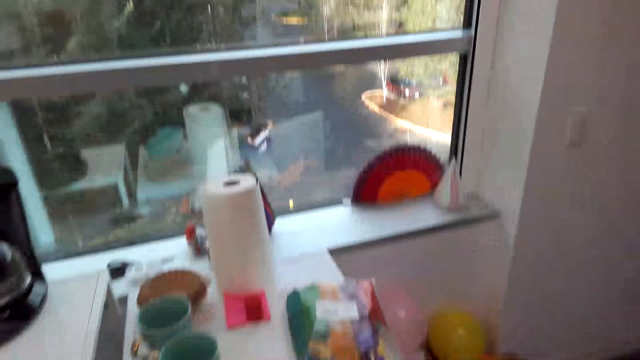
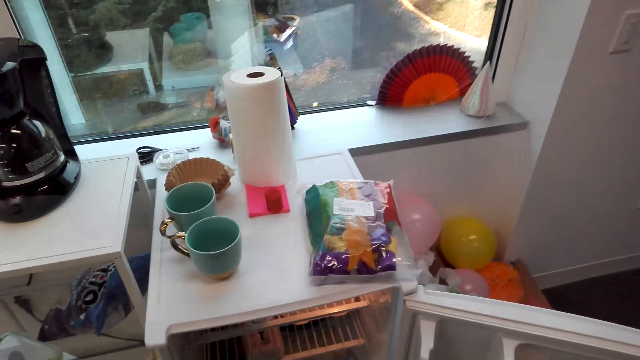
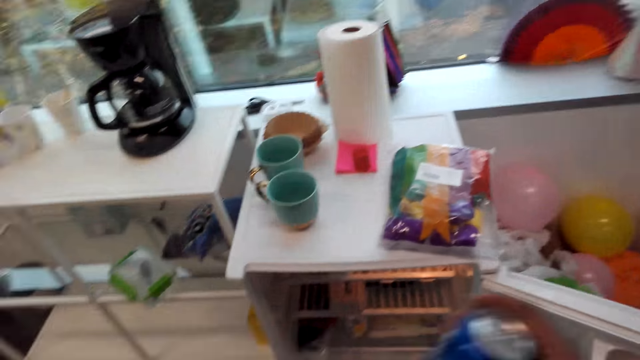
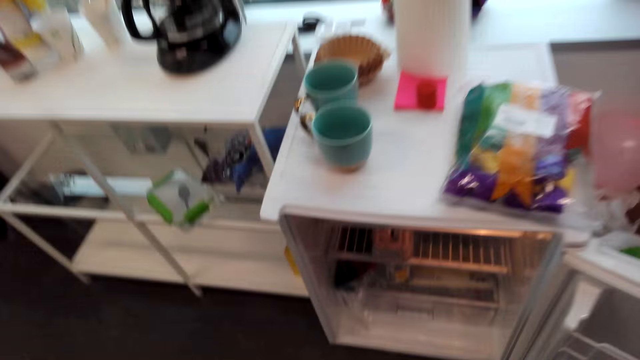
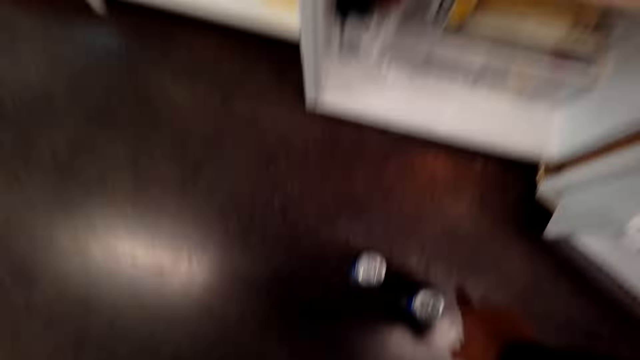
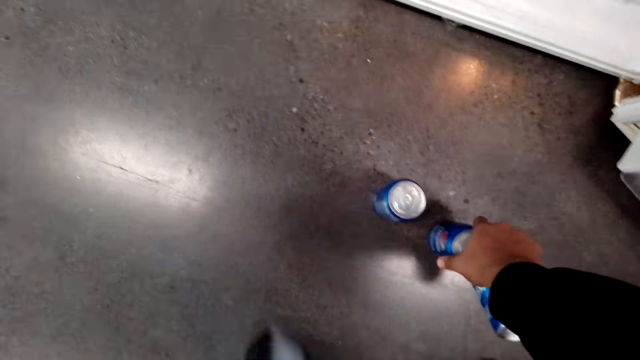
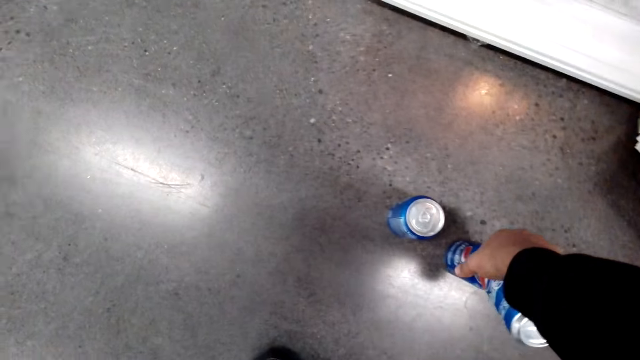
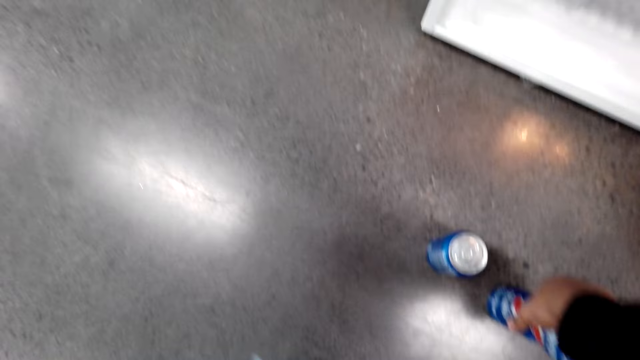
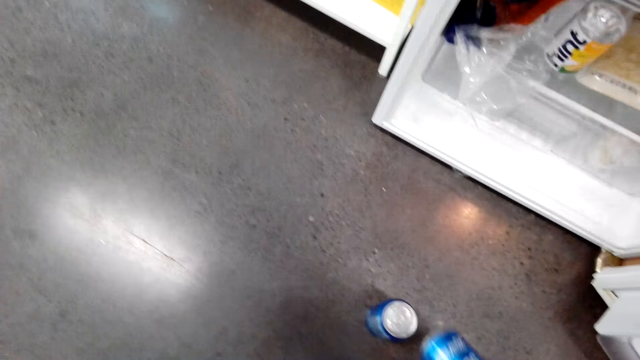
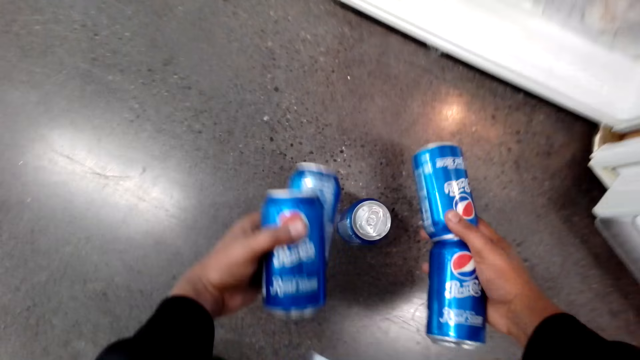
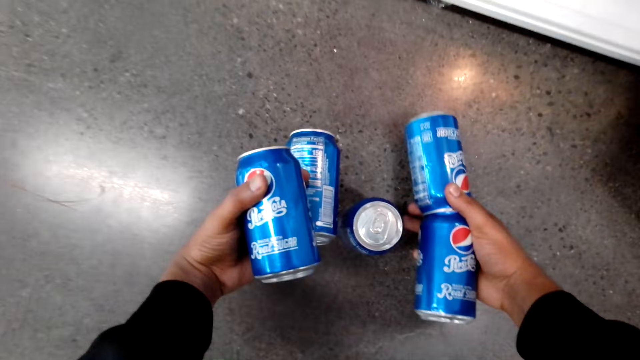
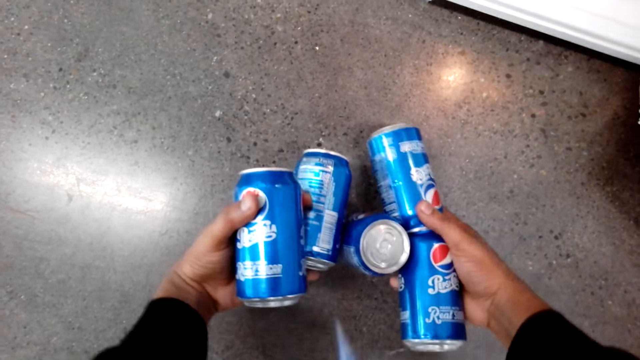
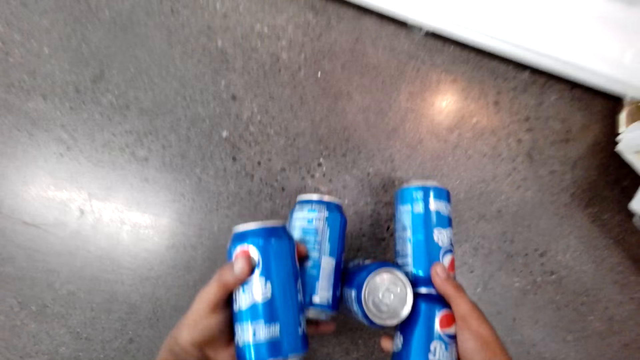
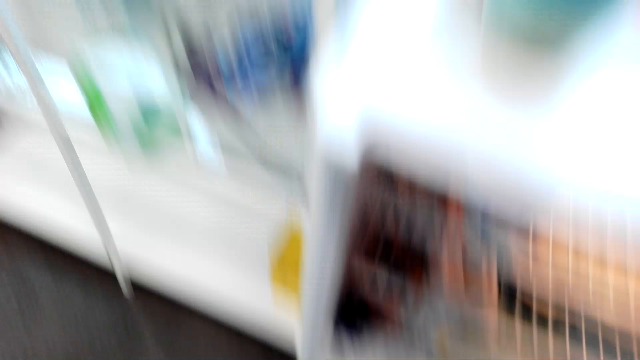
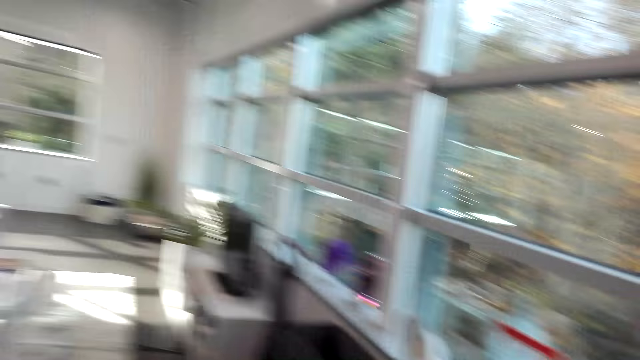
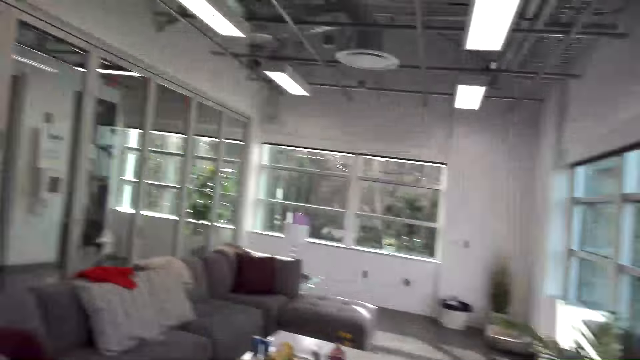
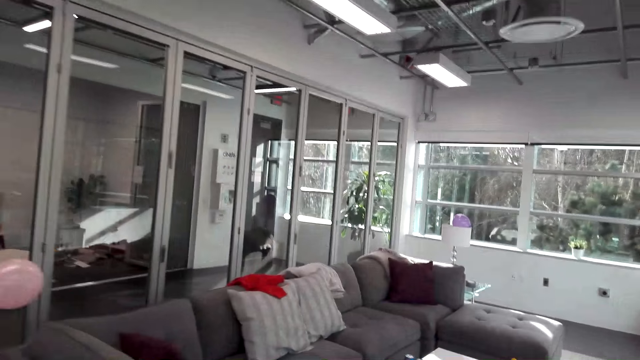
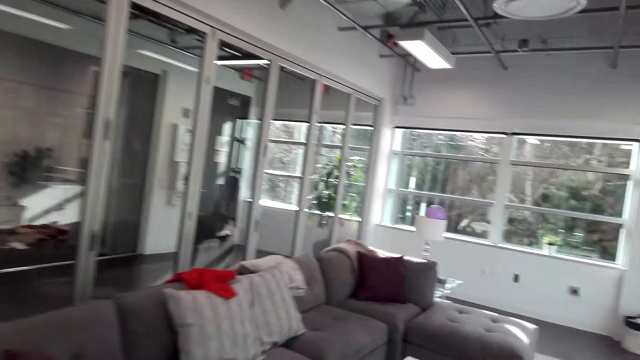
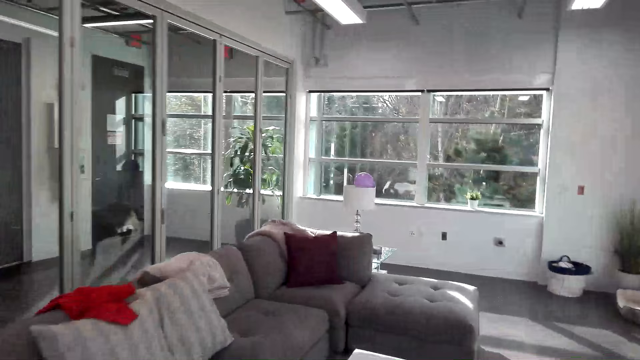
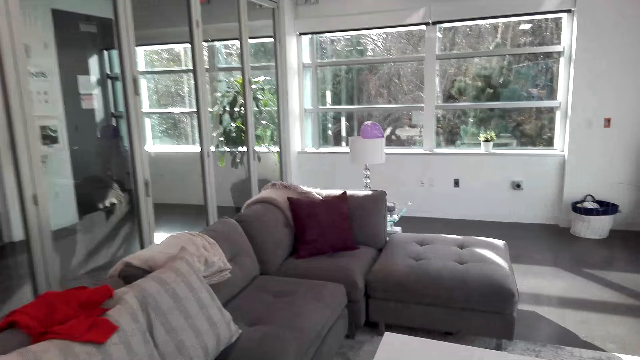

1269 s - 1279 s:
The camera wearer takes the soda with the right hand. They take cans from the fridge. They walk in the house.

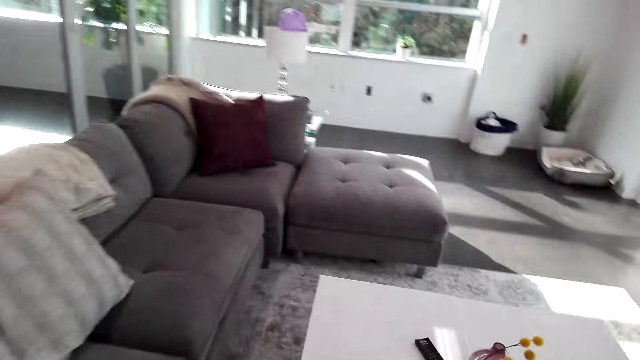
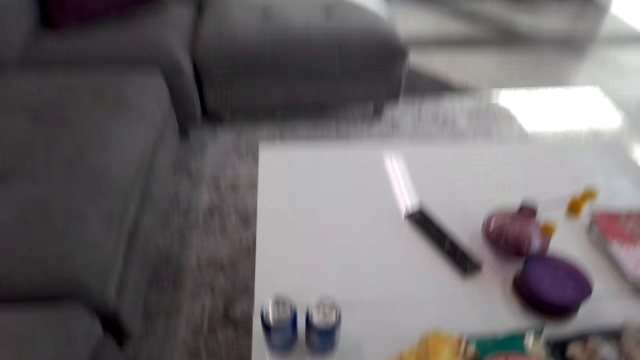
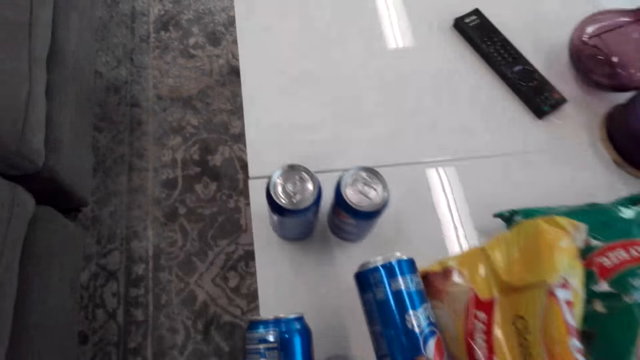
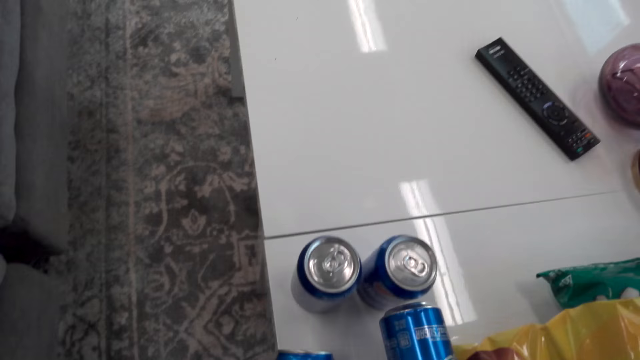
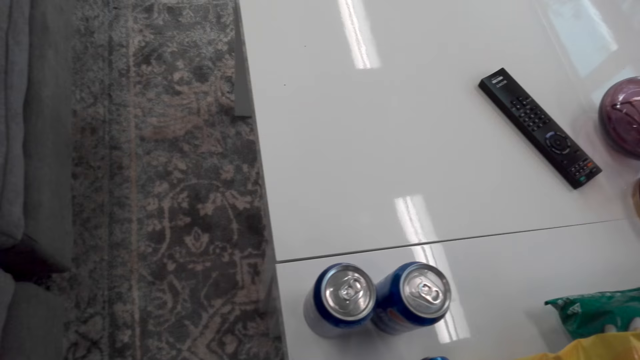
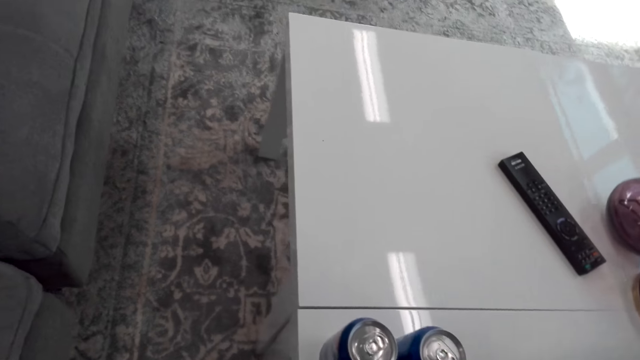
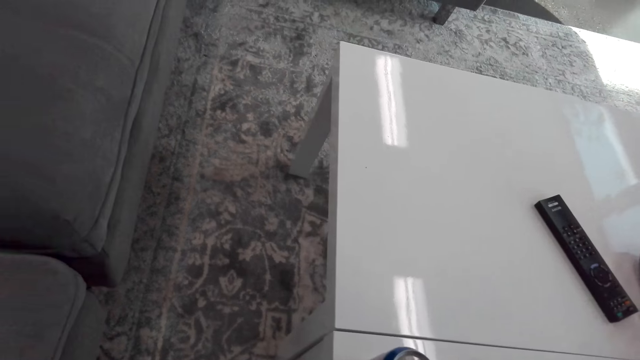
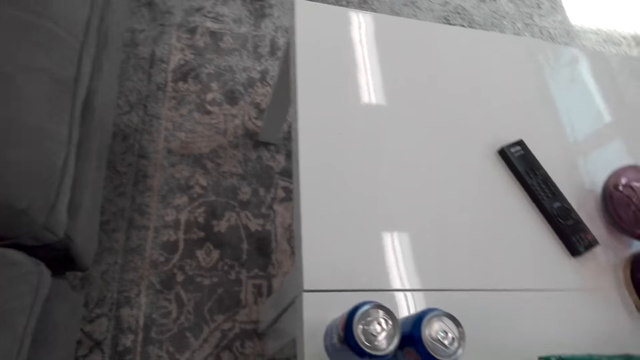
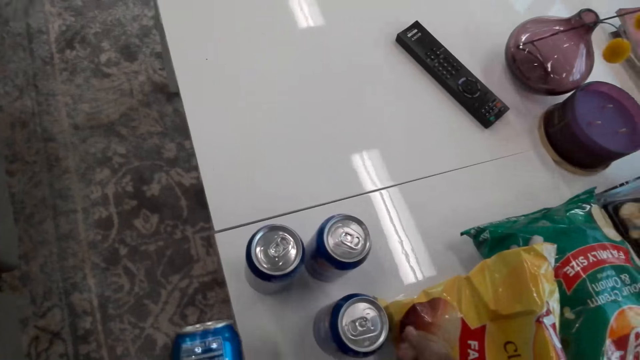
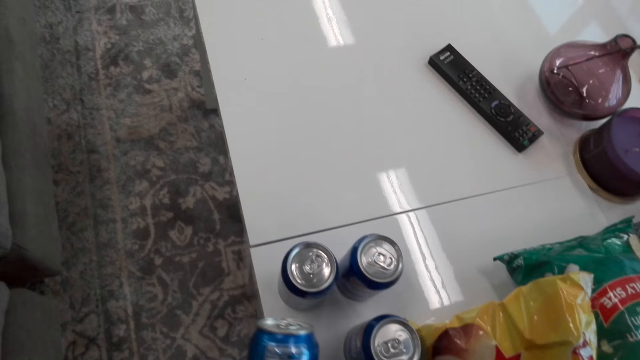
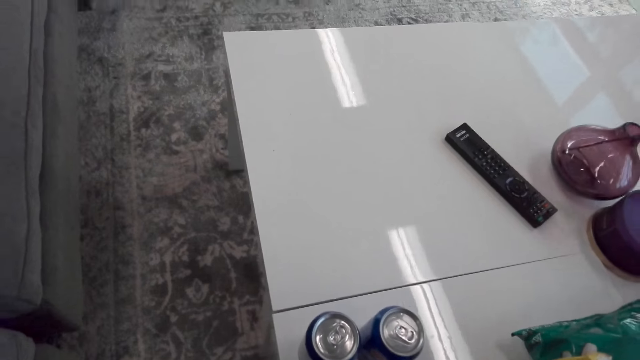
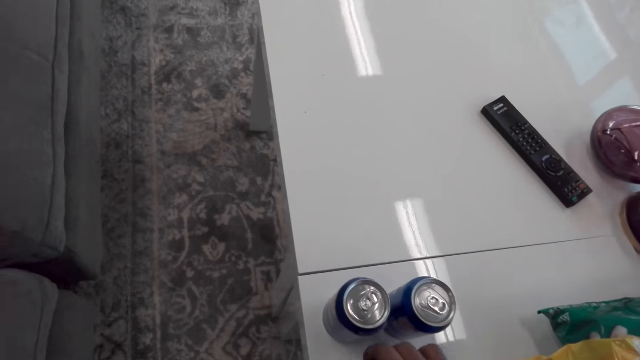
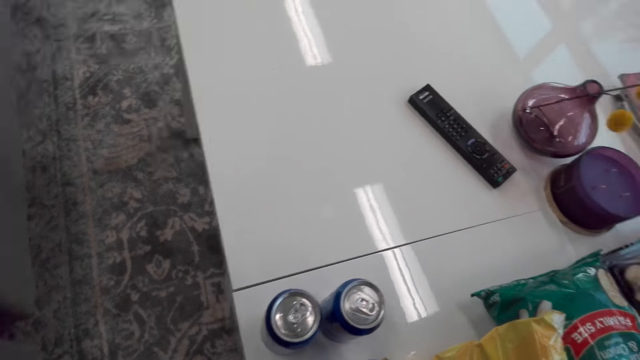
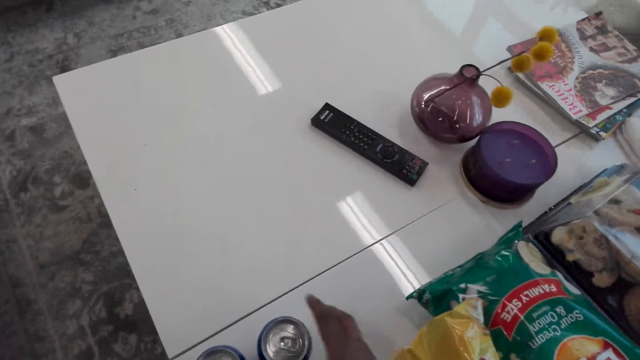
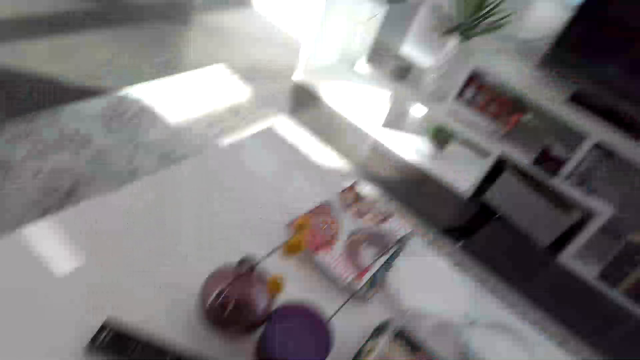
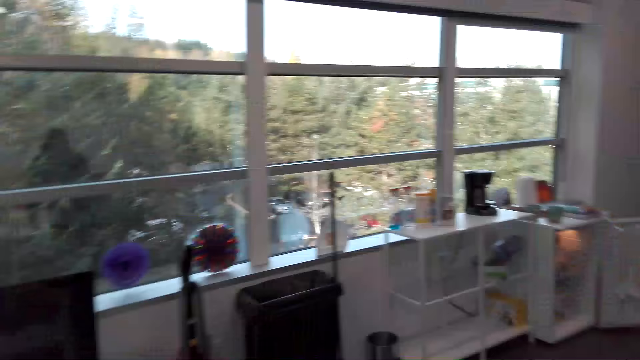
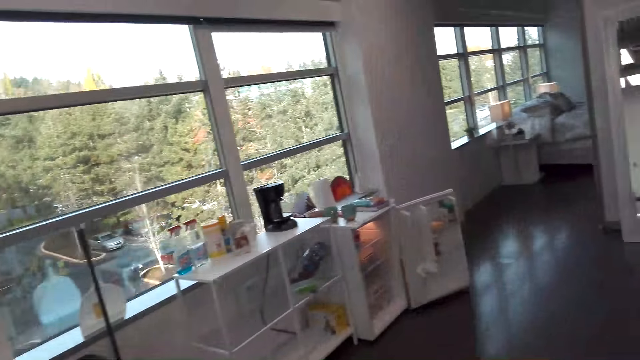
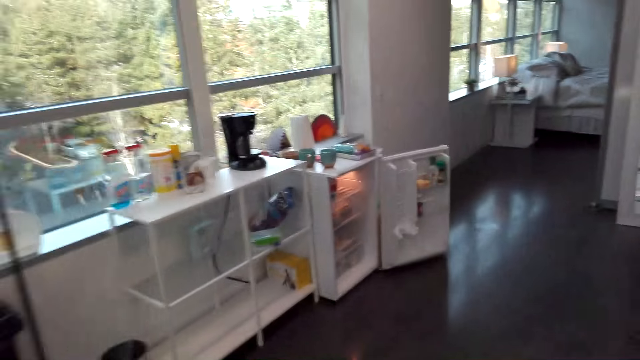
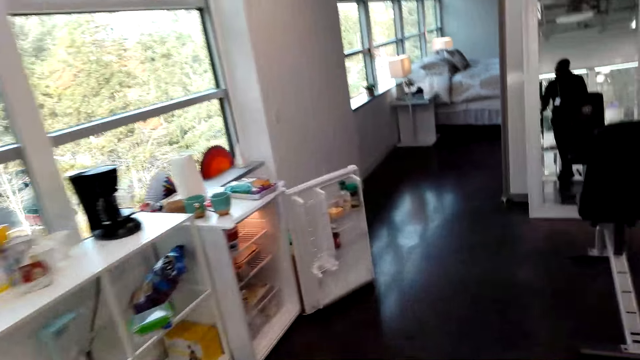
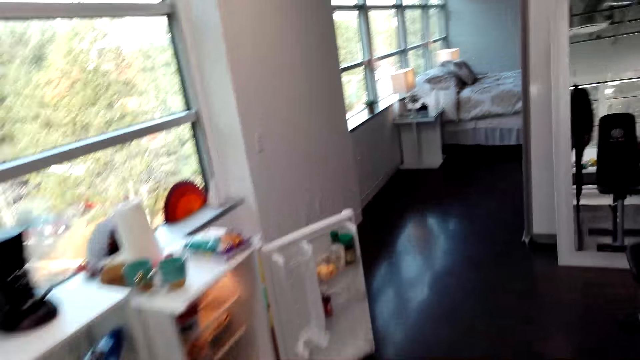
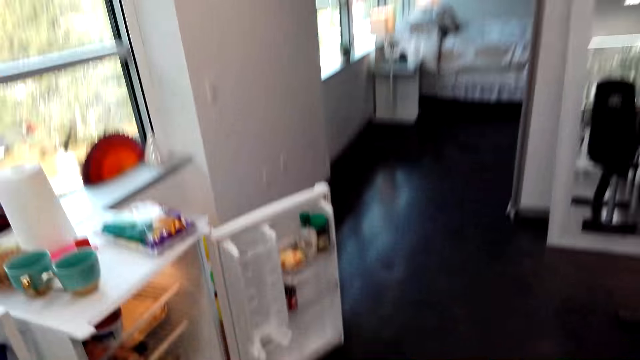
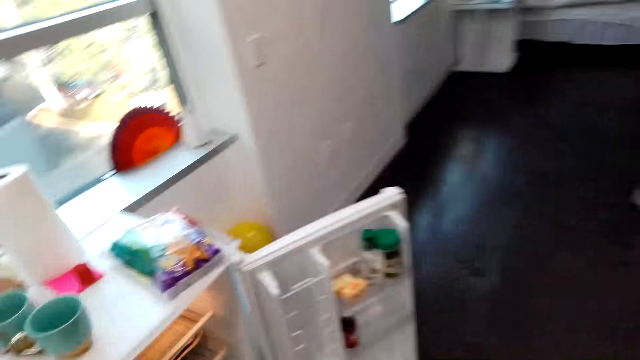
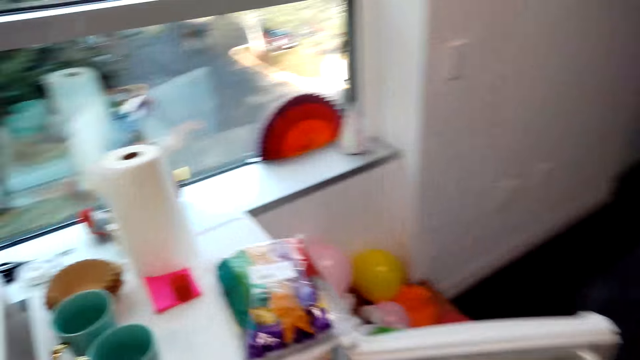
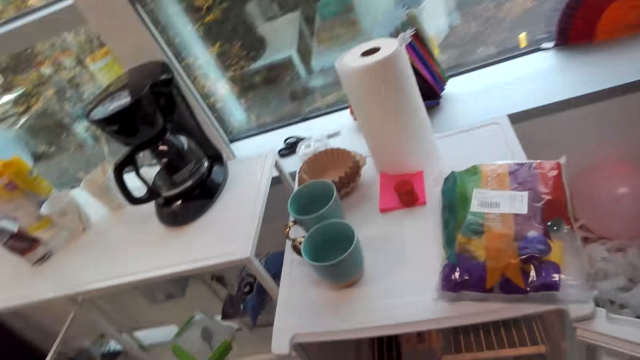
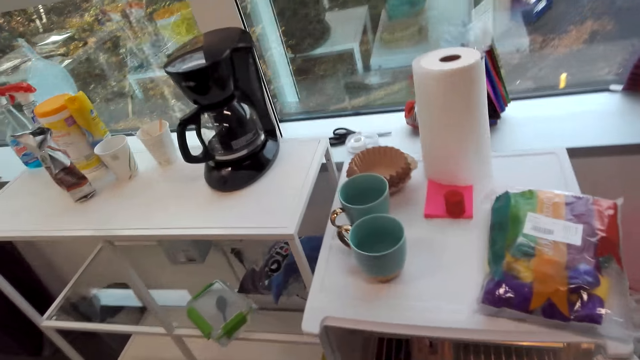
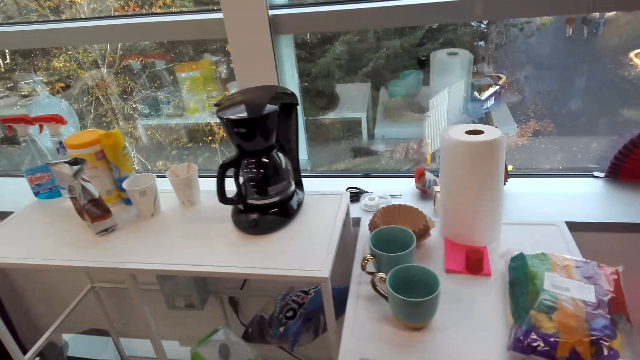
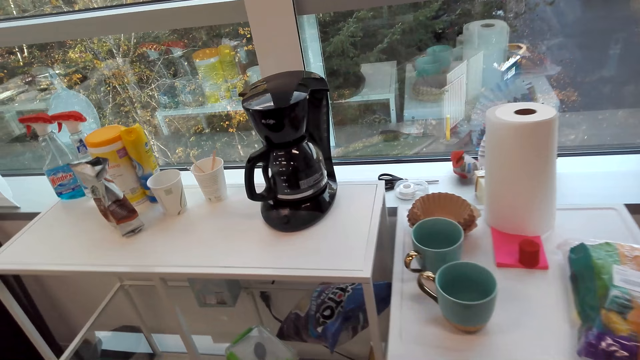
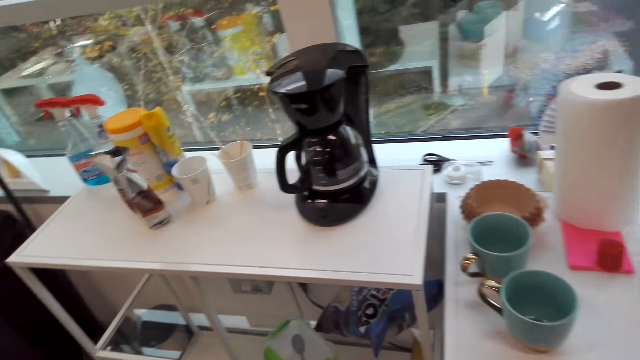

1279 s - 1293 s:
The camera wearer puts the soda cans on the table. They walk in the house. They talk to someone. They close the fridge with the right hand.
